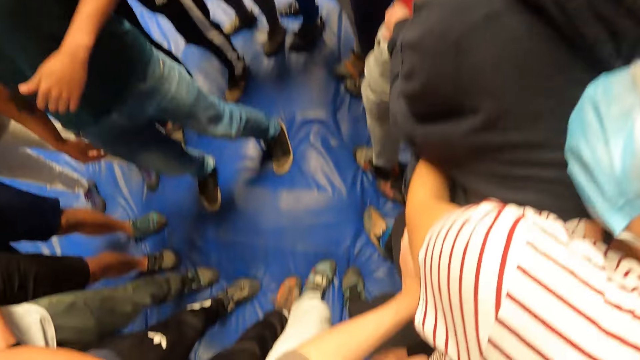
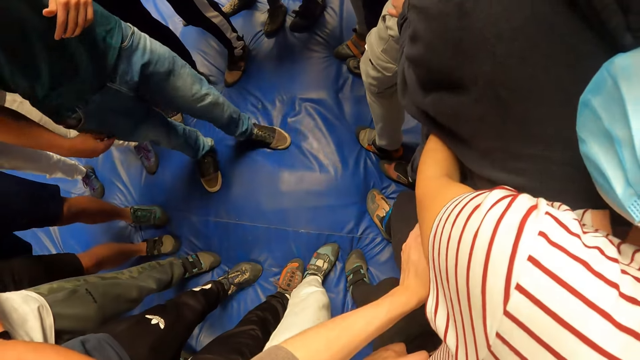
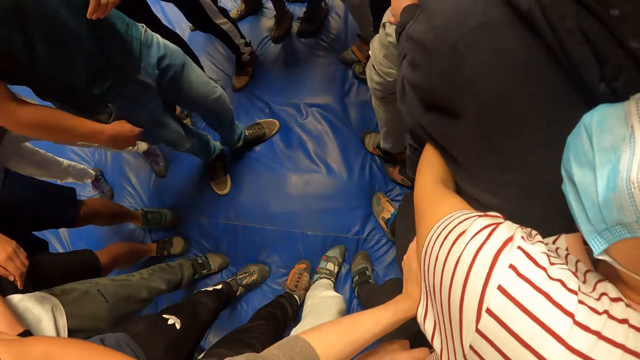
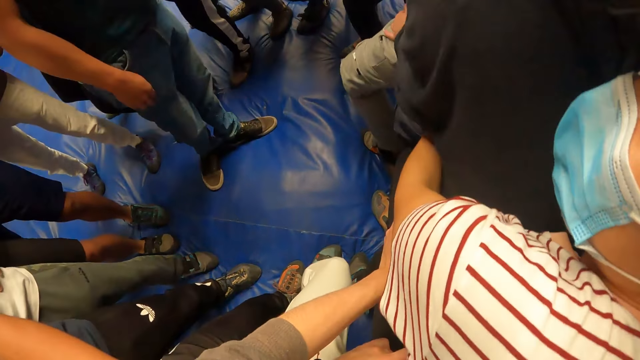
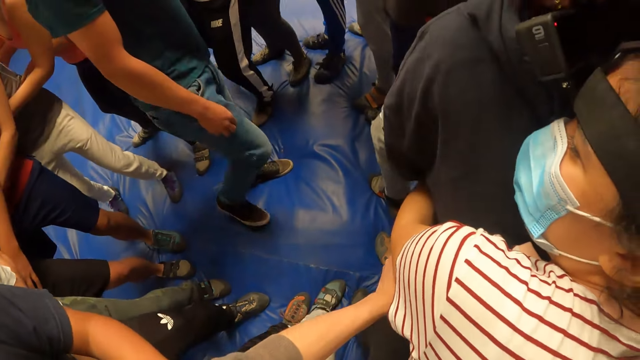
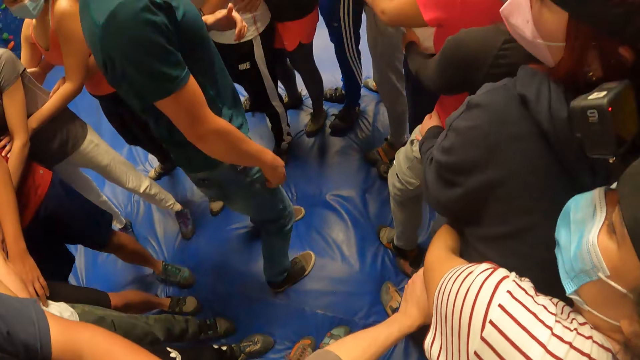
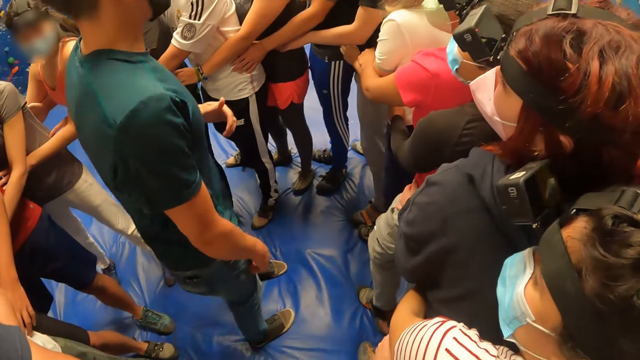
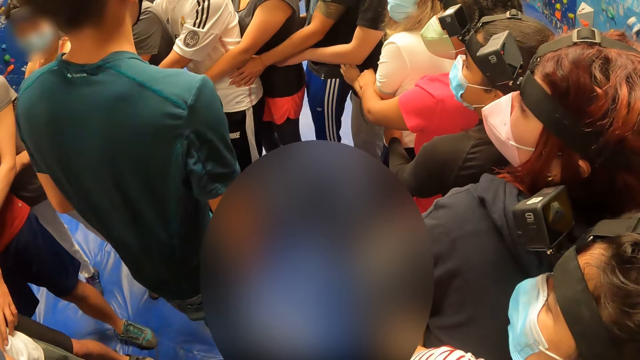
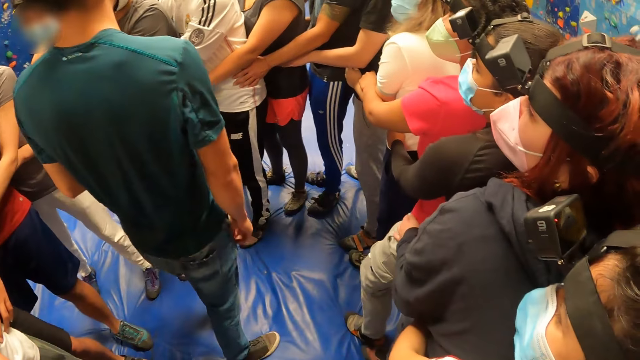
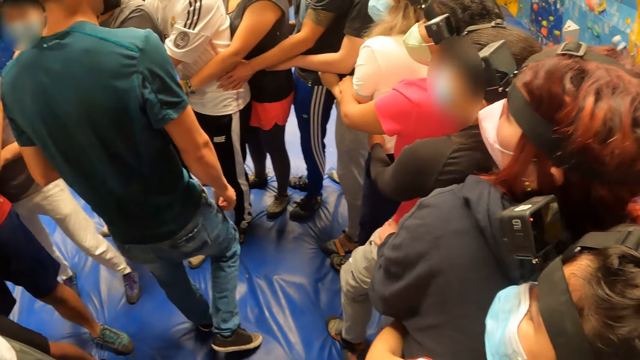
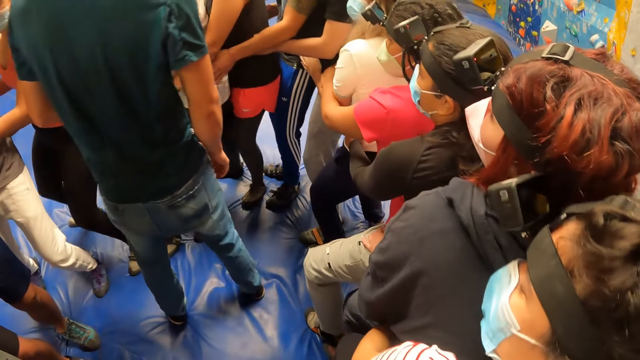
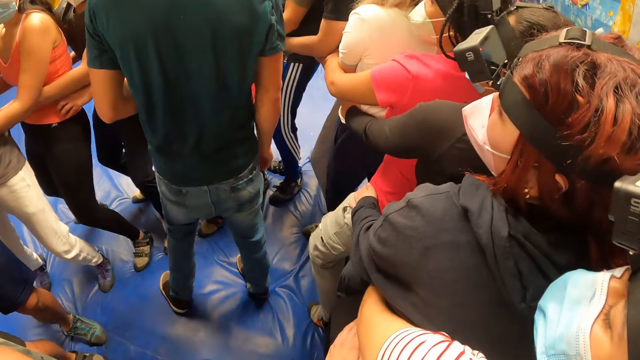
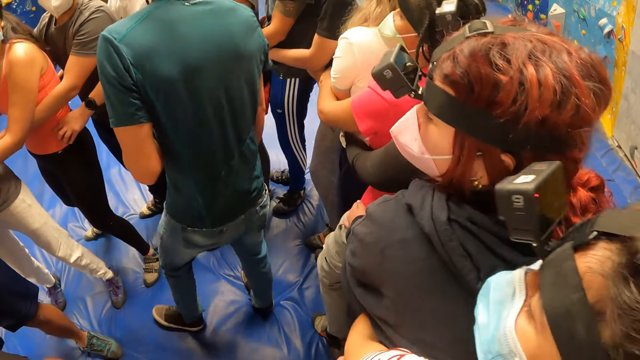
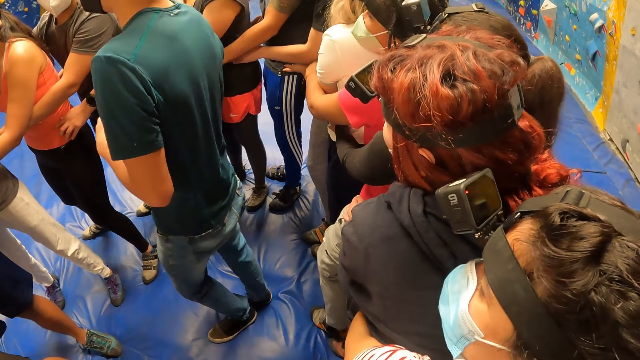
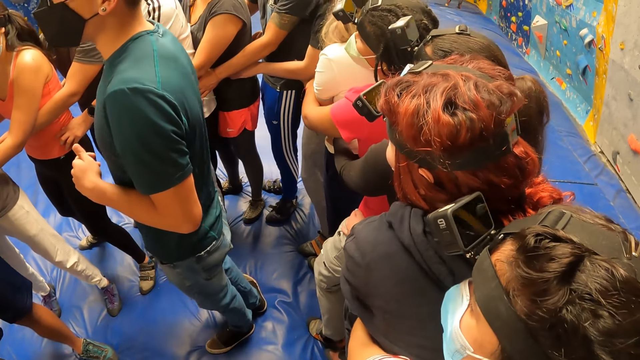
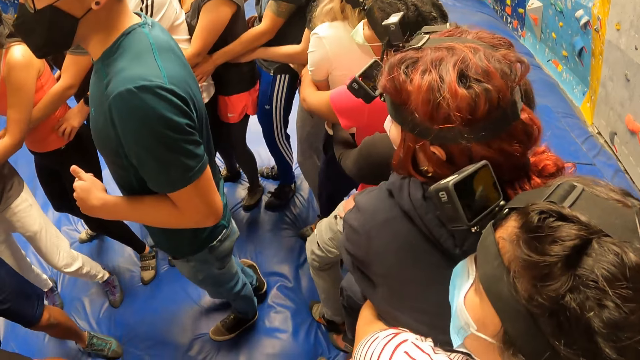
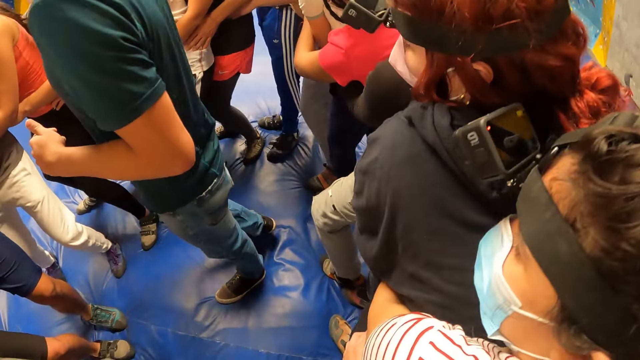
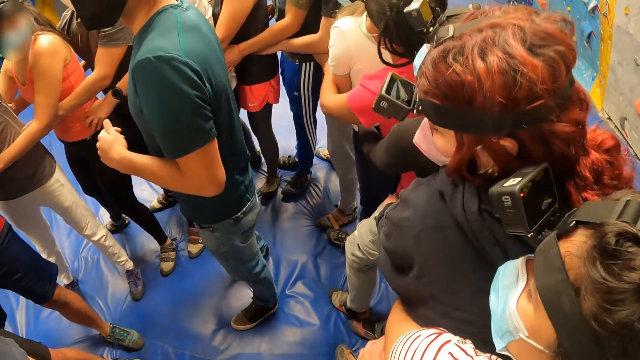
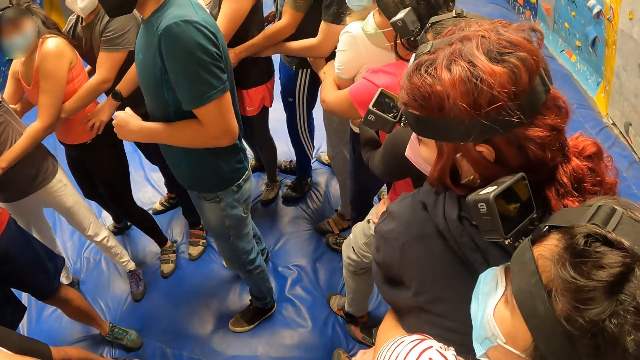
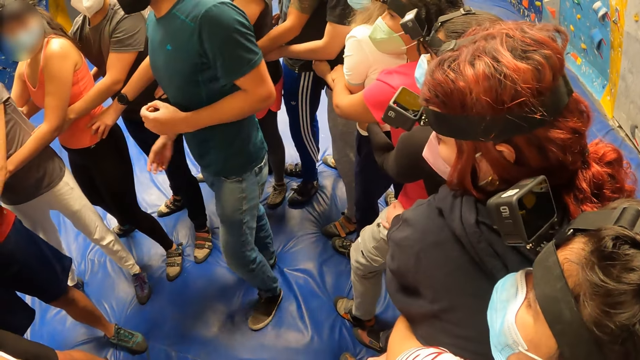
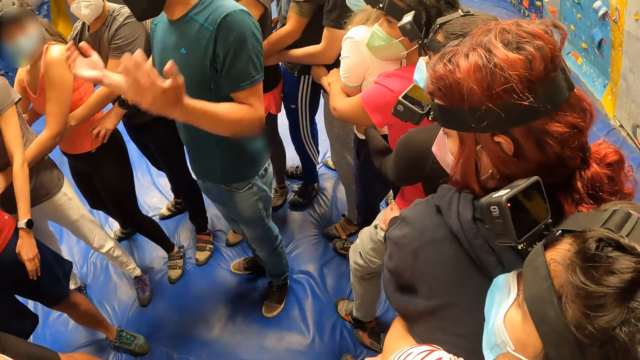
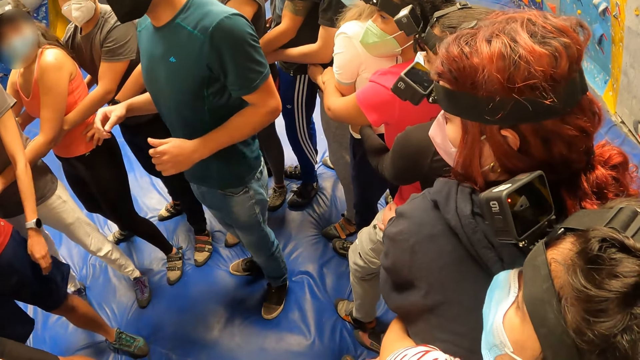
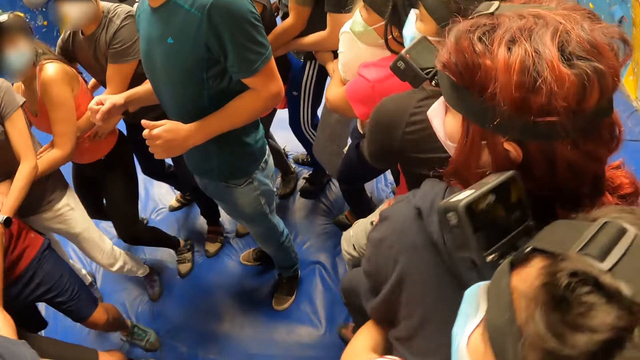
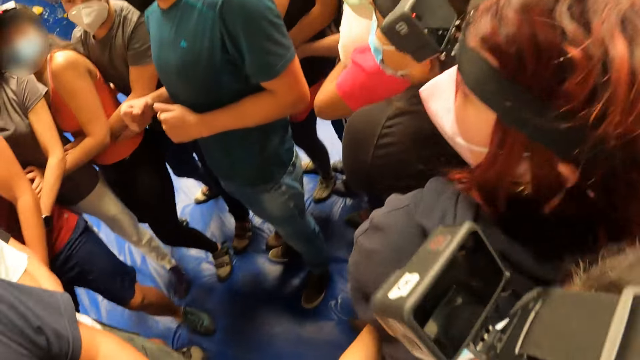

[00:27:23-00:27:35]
A man gestures his hands.

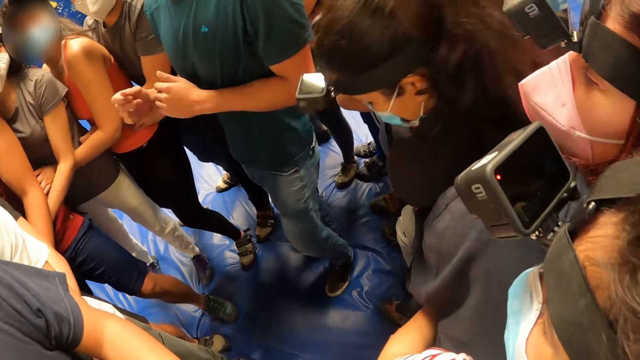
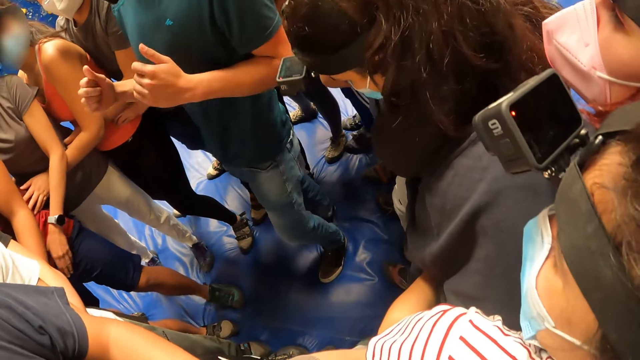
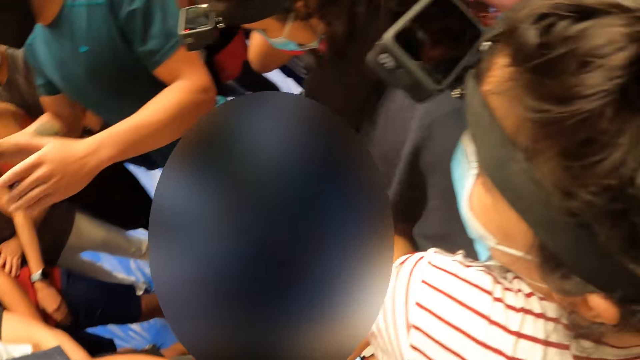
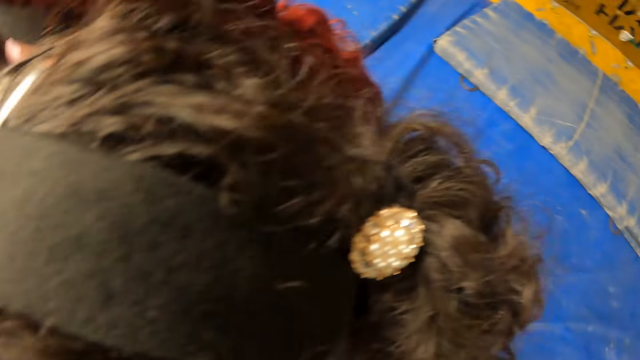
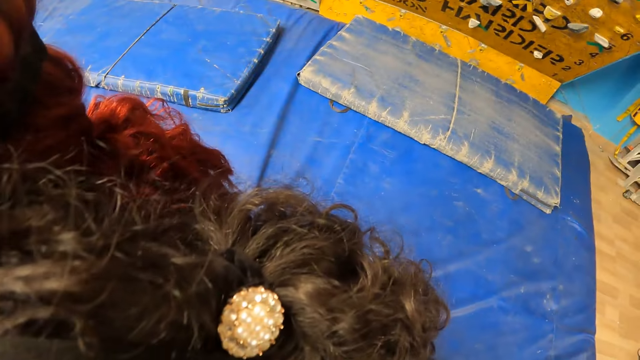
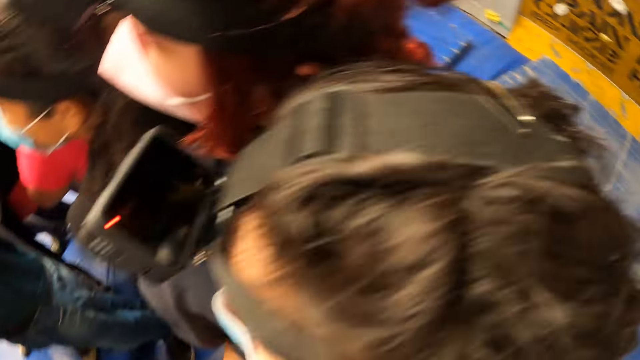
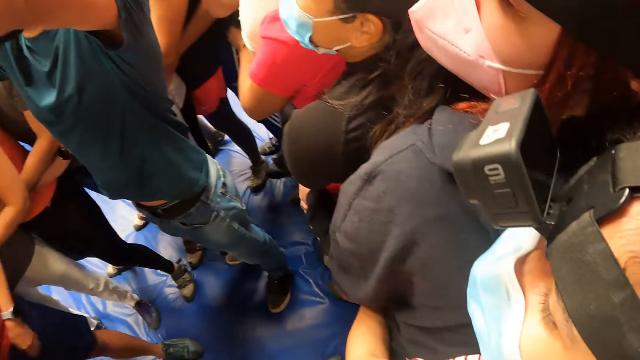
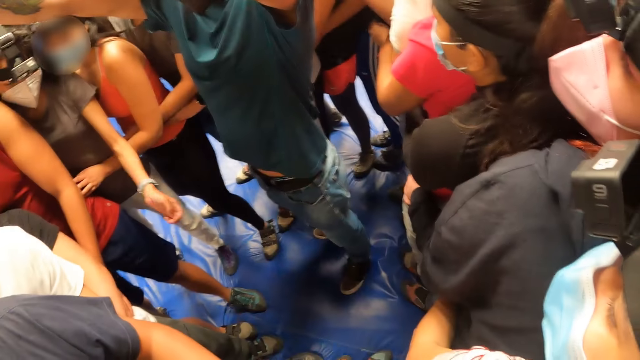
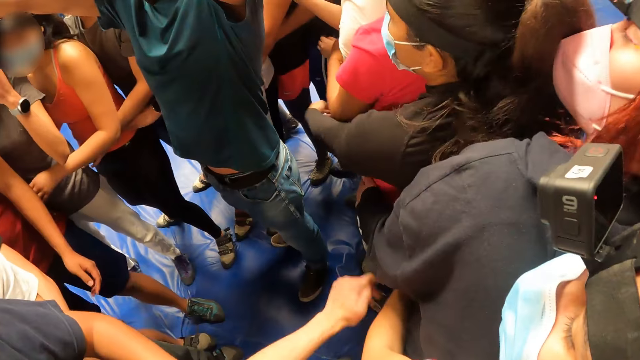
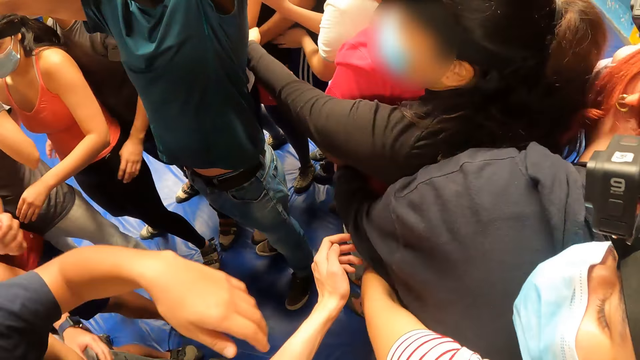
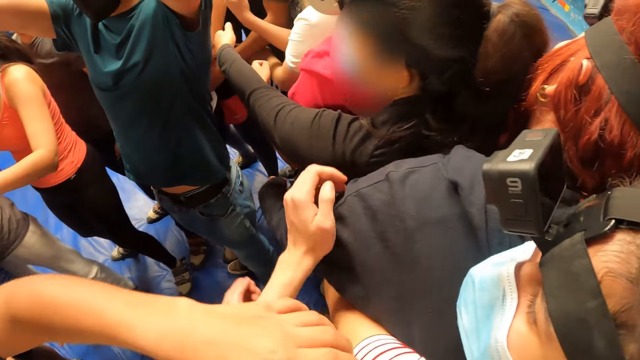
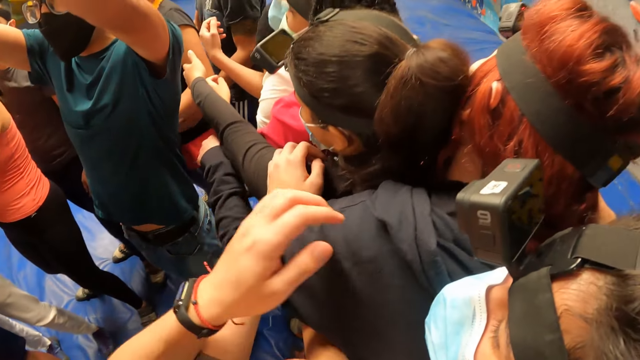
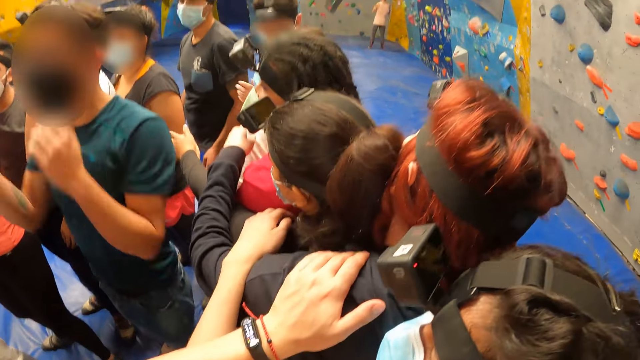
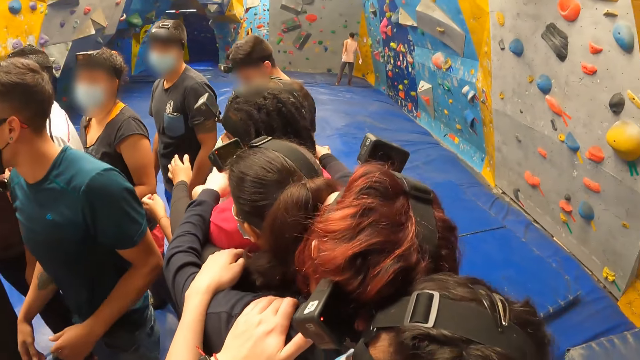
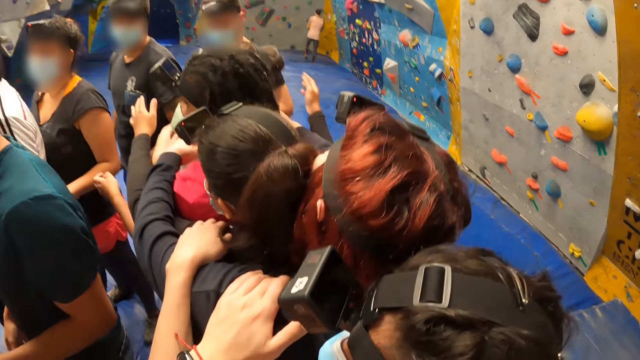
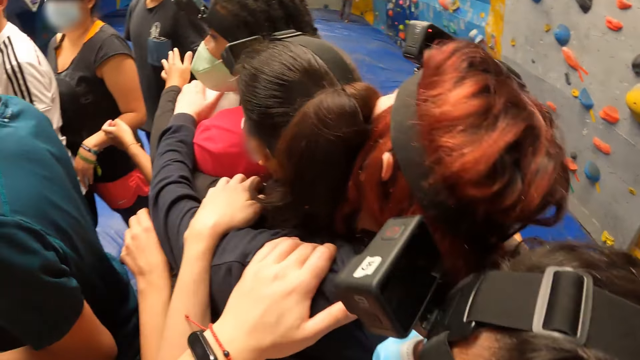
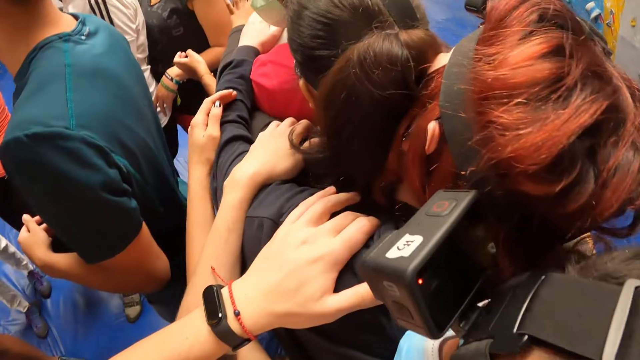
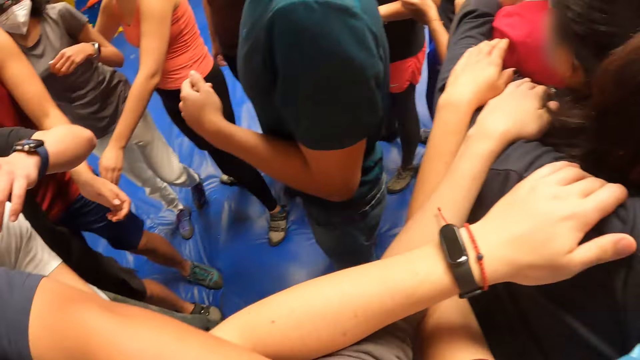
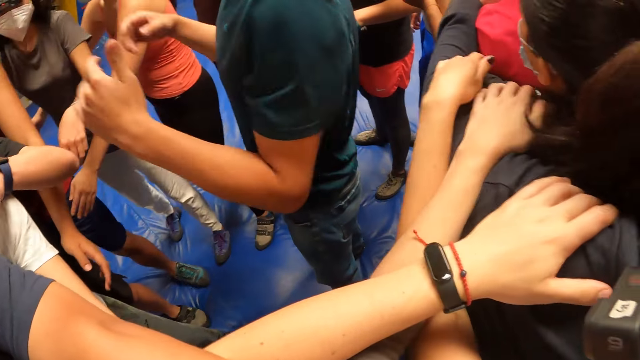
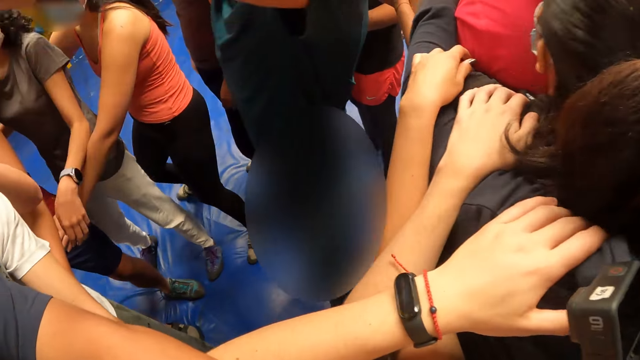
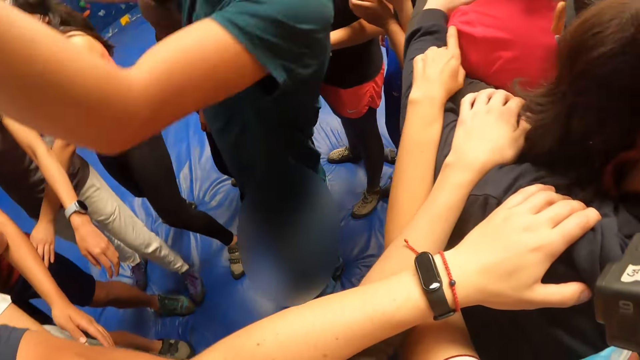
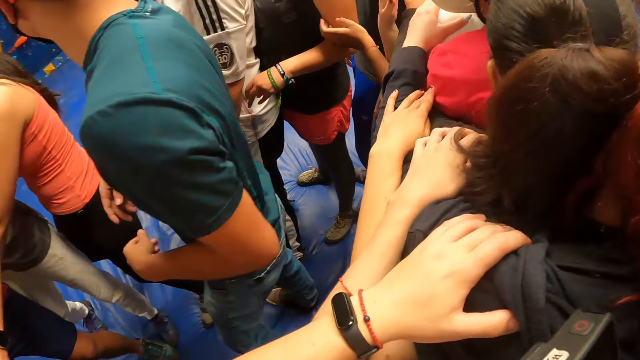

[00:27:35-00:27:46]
The camera wearer looks around the room. A man lifts his hands. The camera wearer stretches his hands and holds a woman's shoulders. The man drops his hands, gestures his hands, lifts his hands and drops his hands.
